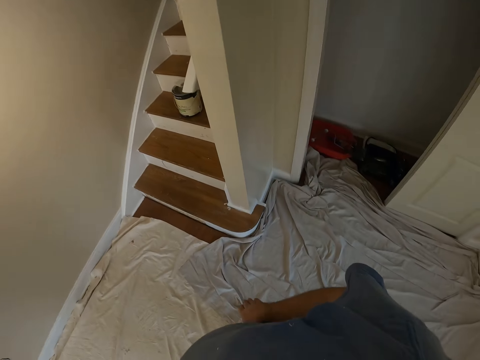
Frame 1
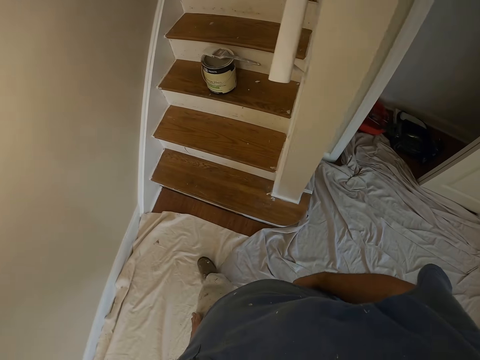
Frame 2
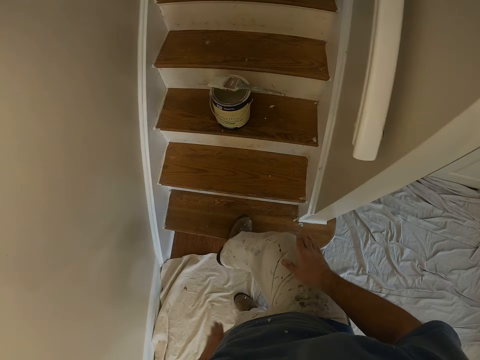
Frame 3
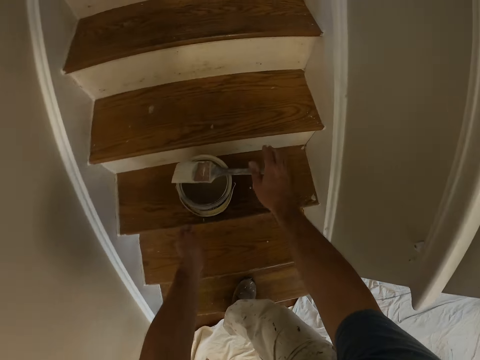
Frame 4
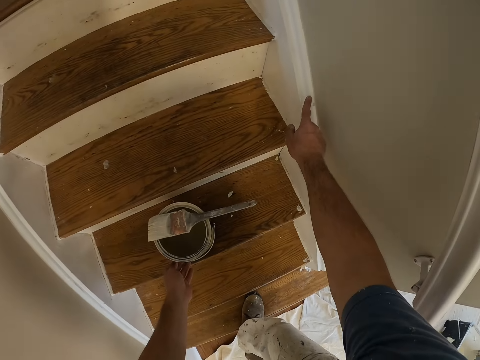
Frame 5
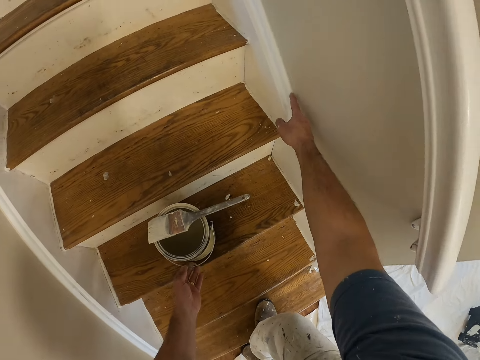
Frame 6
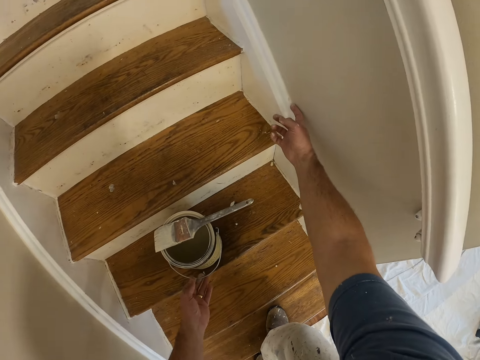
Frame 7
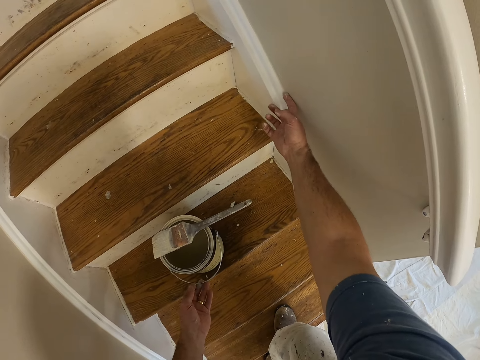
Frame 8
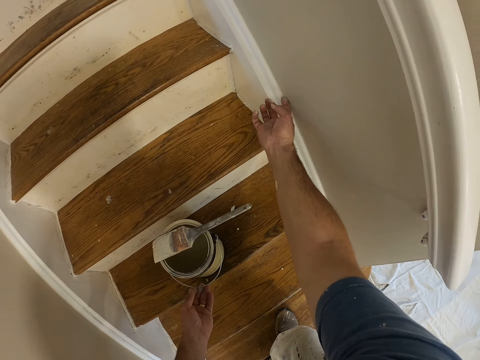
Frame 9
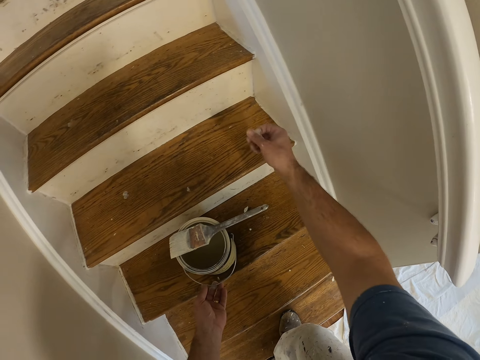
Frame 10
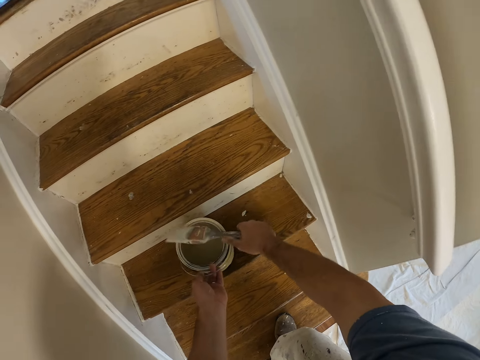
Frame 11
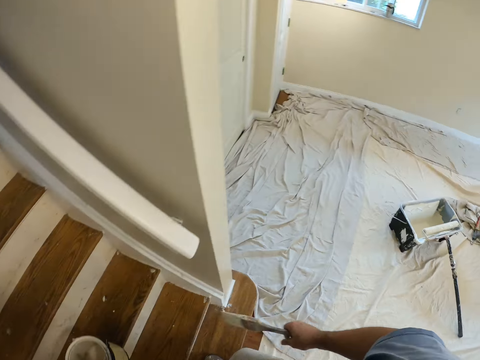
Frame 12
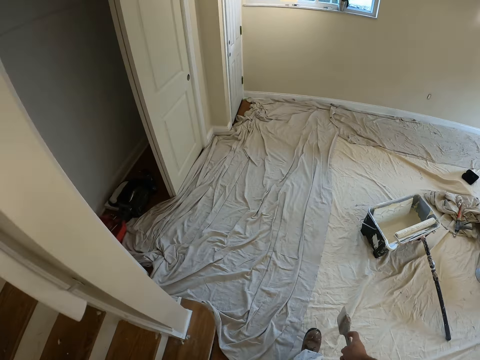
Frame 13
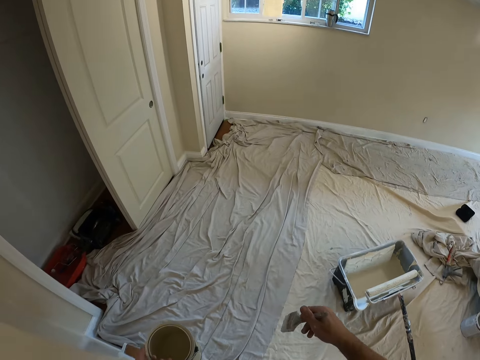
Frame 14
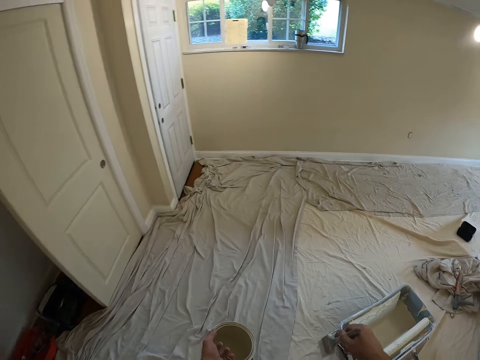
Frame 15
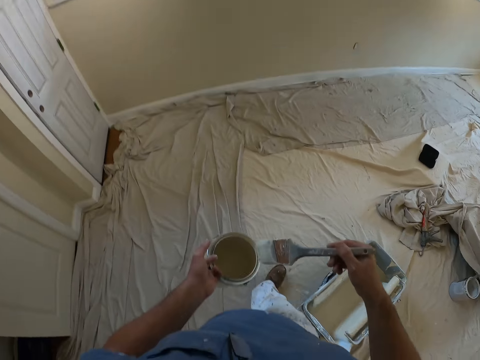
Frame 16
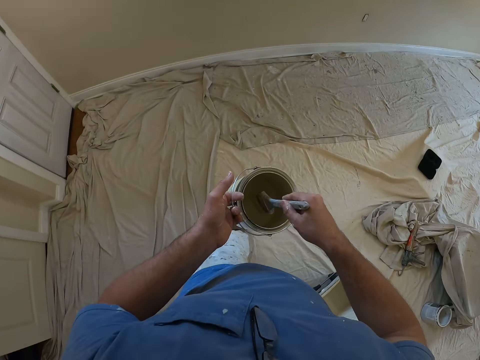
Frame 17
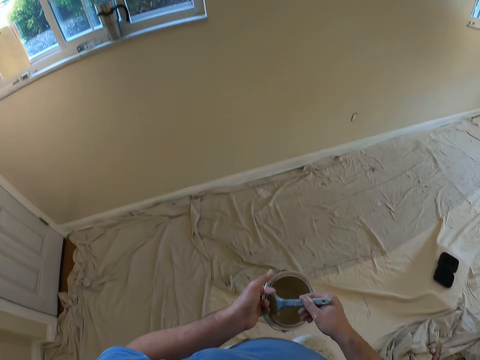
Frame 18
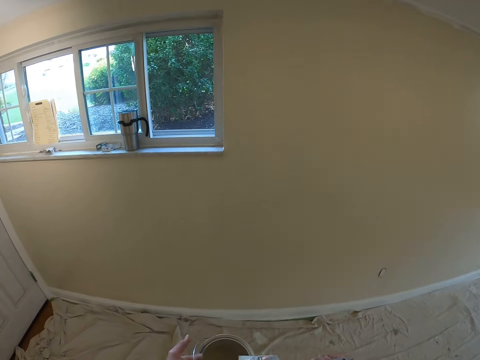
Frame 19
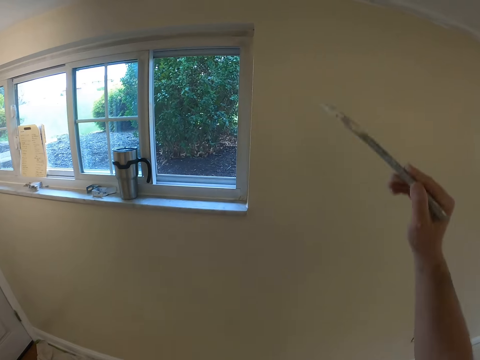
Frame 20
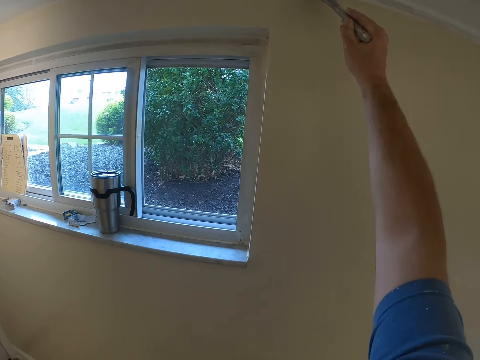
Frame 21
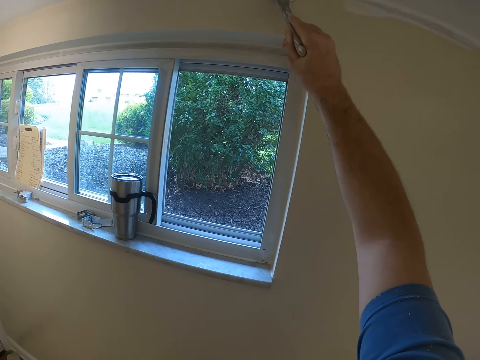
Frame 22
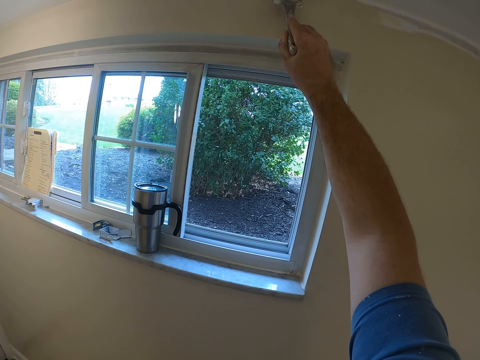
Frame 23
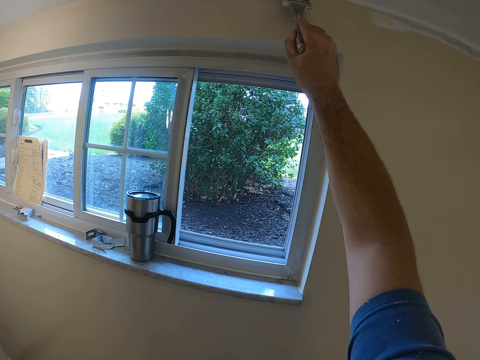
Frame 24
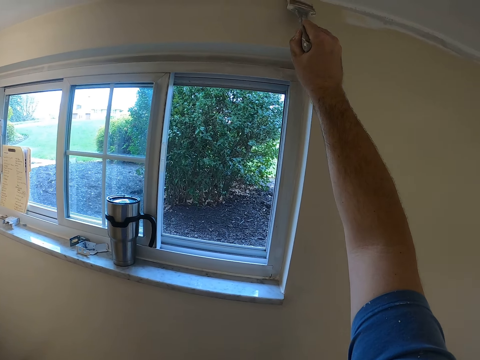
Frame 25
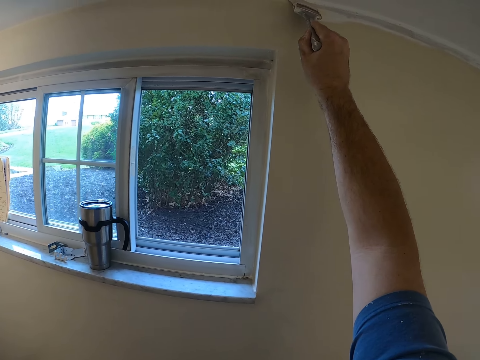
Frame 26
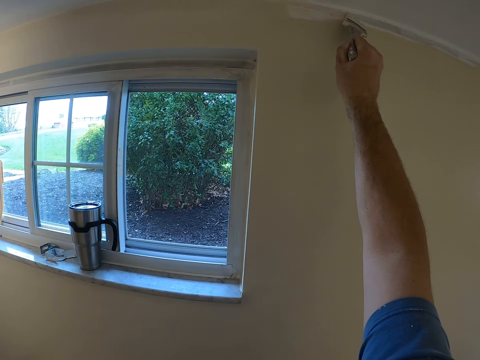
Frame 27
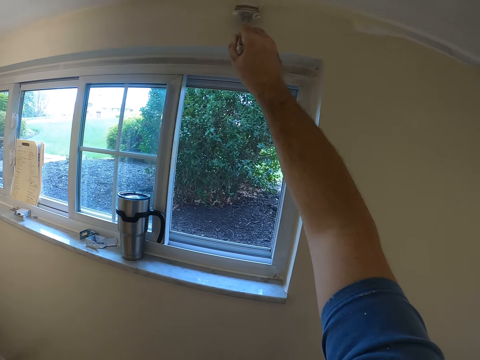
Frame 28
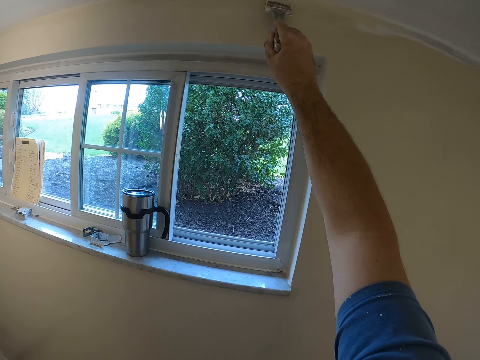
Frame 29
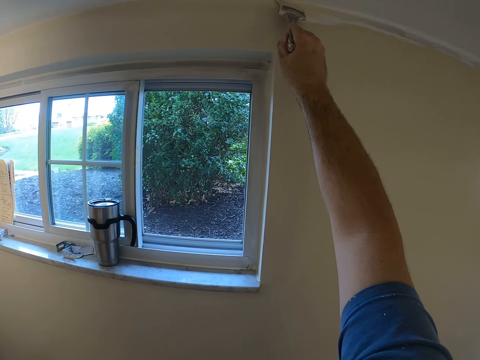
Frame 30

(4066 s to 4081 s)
The camera wearer taps his hands on his lap. He steps on the stairs. He holds the paint tin. He touches the skirtboard. He cleans excess paint on the wall with his right index finger. He picks a paint brush from a paint can on a step with his right hand. He picks the paint can with his left hand. He walks to the window. He takes some paint from the paint can with the paint brush. He paints the wall with the paint brush.

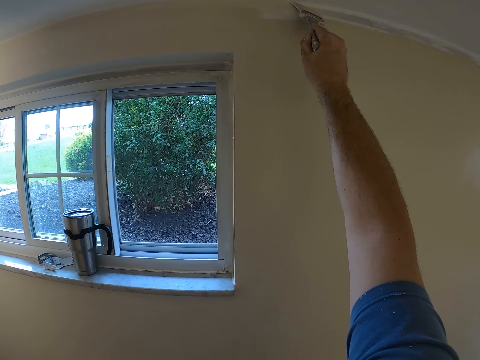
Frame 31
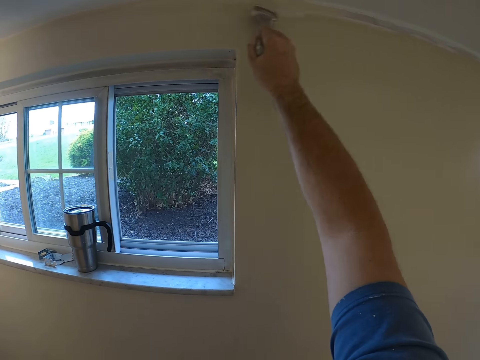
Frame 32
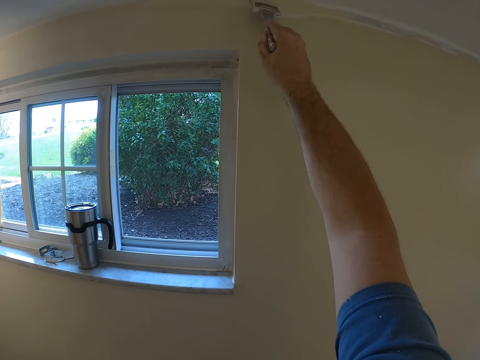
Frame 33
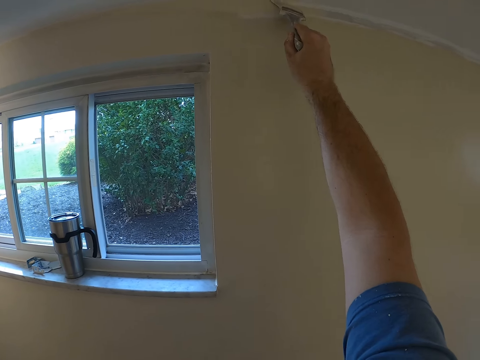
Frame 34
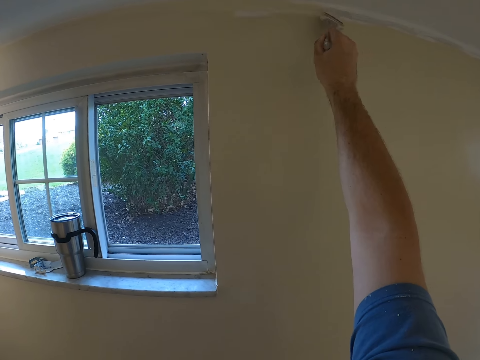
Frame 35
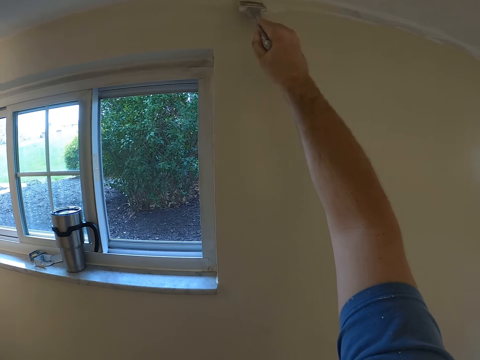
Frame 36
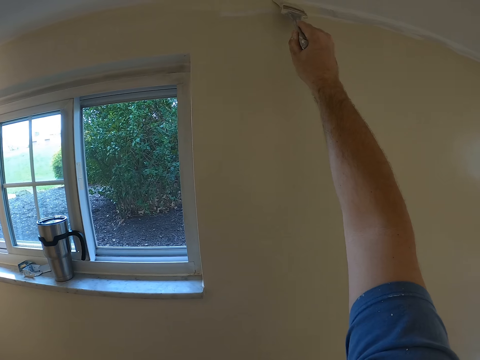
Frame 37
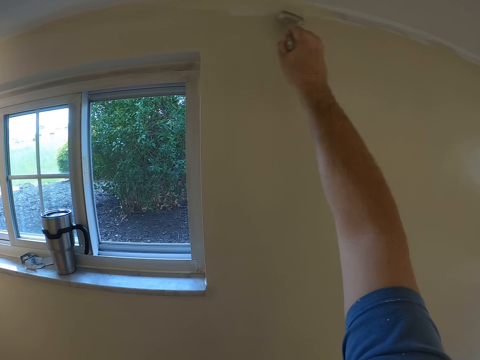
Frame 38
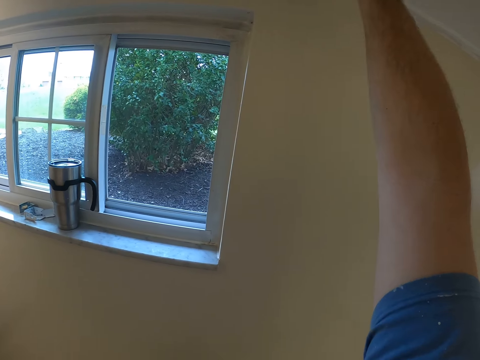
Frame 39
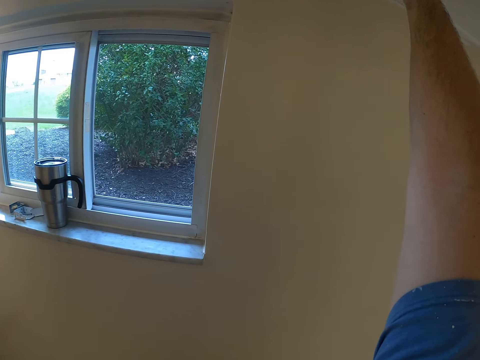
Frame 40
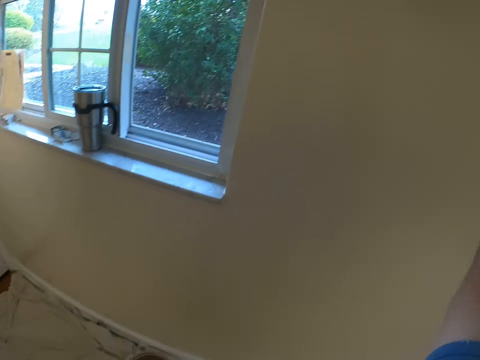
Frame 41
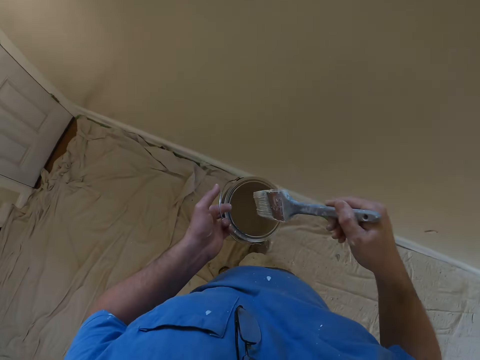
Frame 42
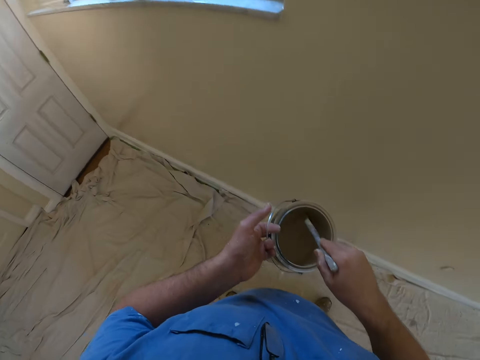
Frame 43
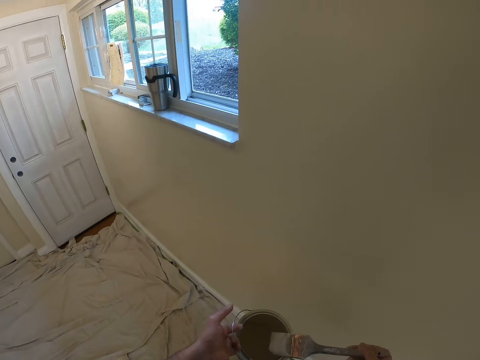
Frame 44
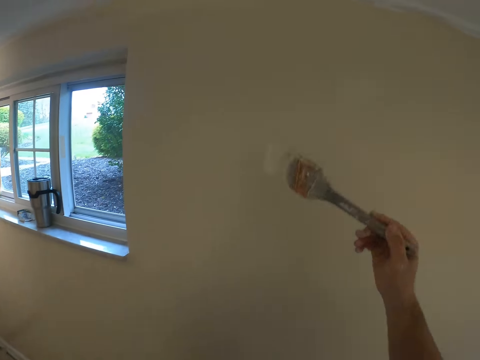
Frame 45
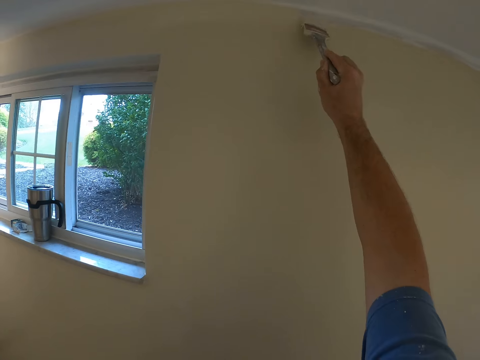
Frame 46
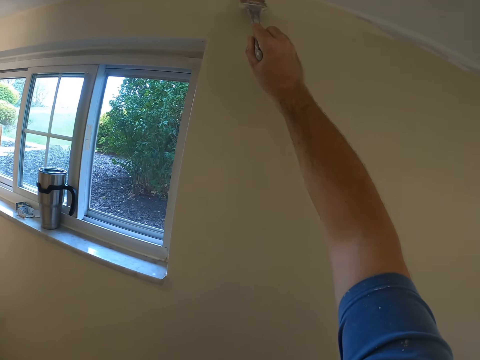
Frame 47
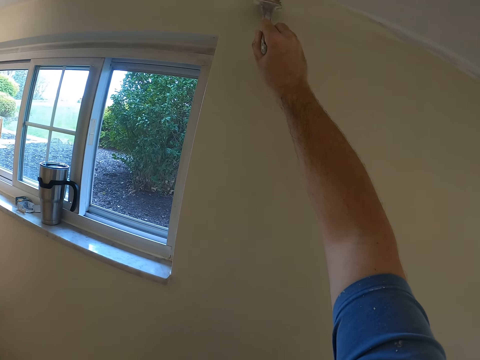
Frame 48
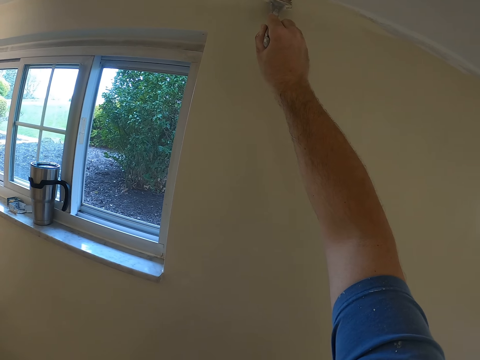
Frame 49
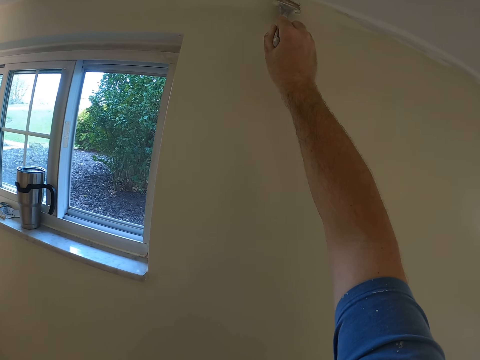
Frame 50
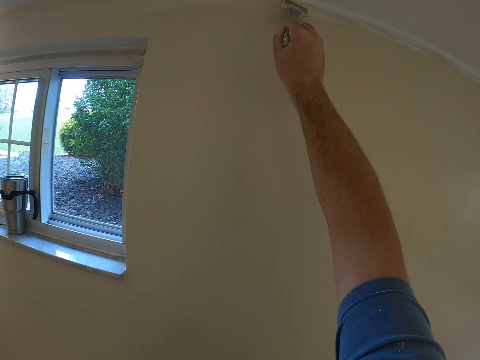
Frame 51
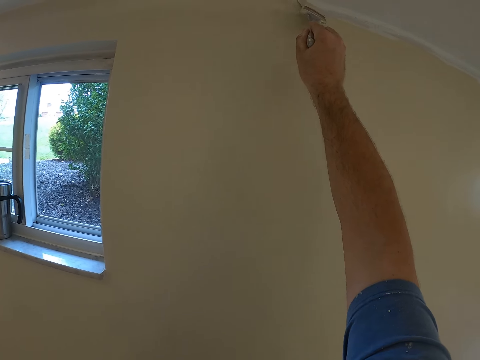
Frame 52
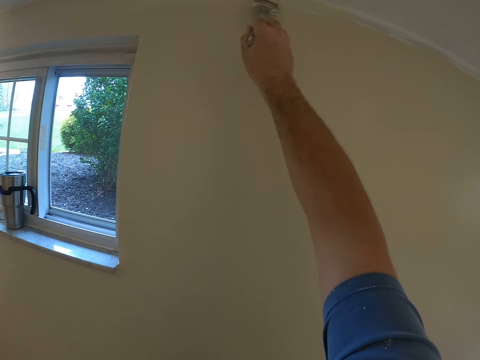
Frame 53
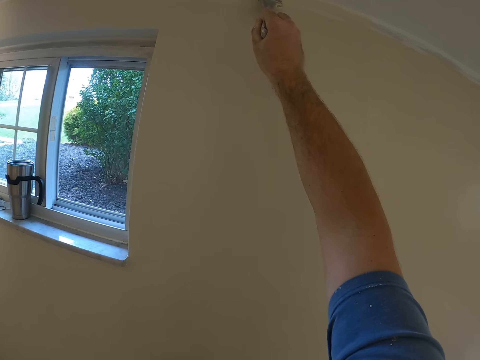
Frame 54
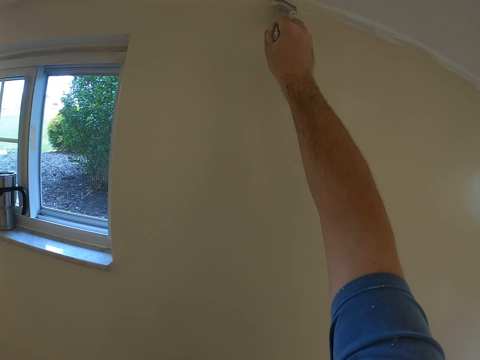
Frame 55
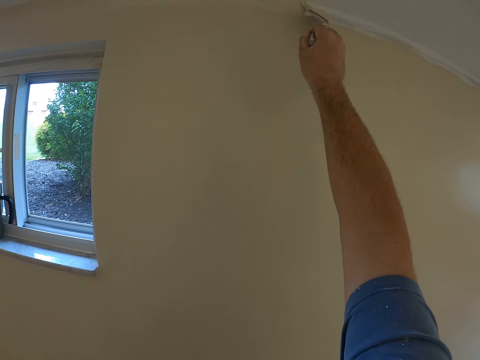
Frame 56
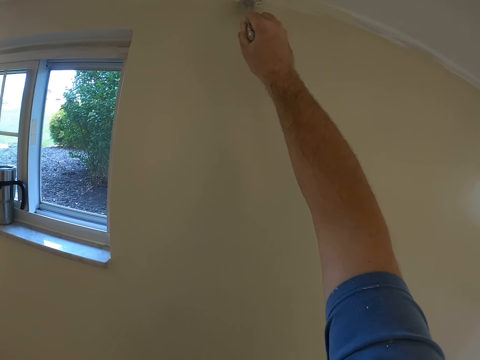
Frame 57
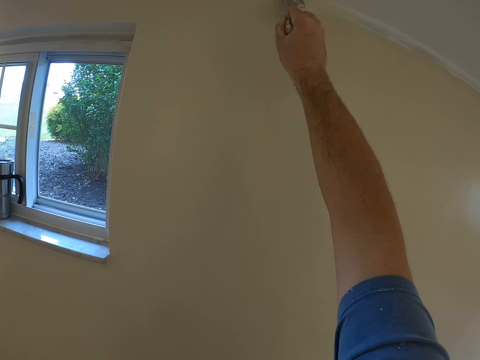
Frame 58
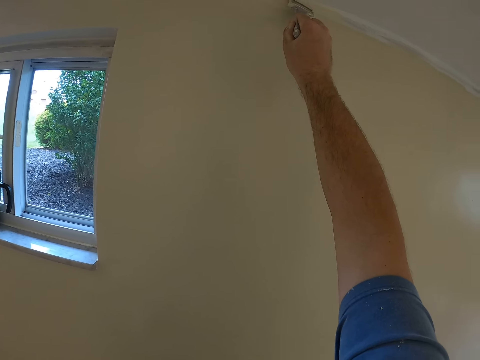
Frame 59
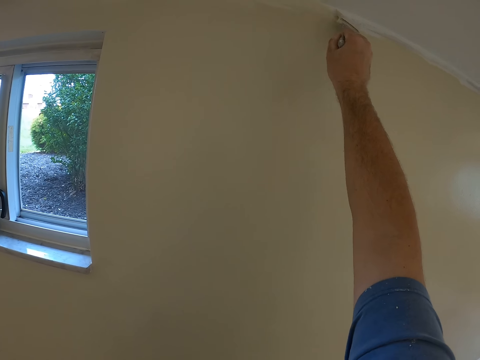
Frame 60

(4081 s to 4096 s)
The camera wearer takes some paint from the paint can with the paint brush. They paint the wall with the paint brush.
